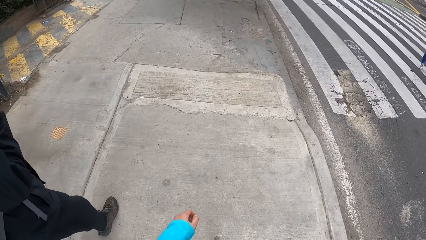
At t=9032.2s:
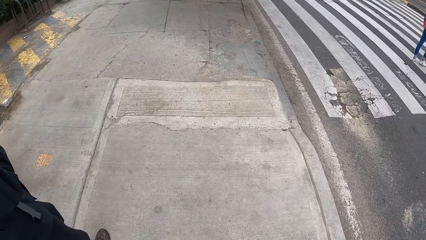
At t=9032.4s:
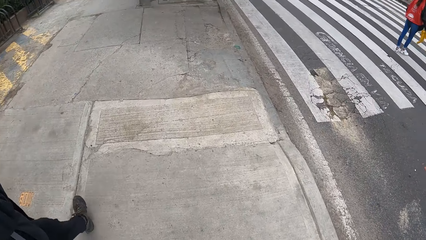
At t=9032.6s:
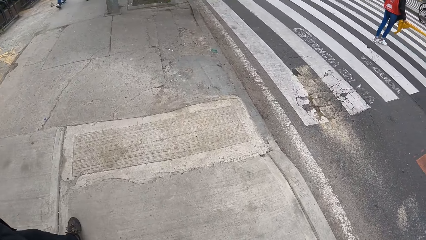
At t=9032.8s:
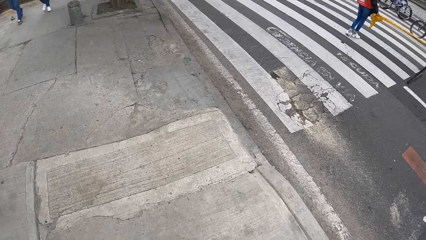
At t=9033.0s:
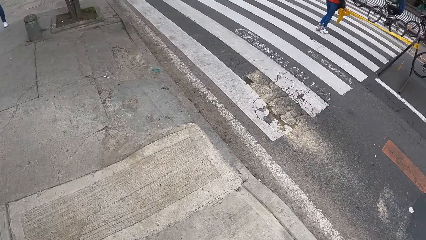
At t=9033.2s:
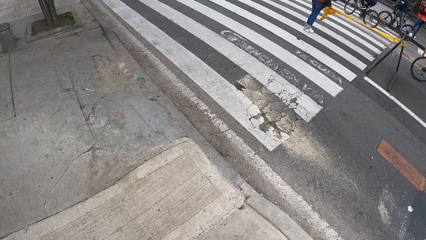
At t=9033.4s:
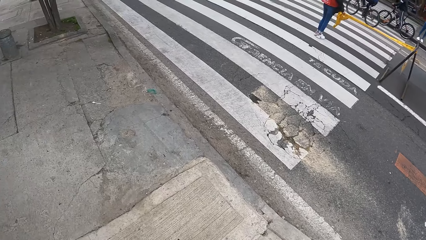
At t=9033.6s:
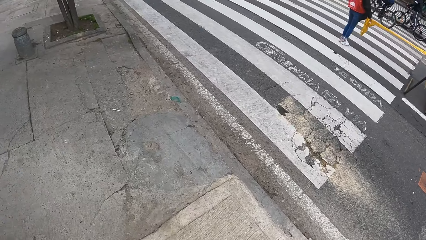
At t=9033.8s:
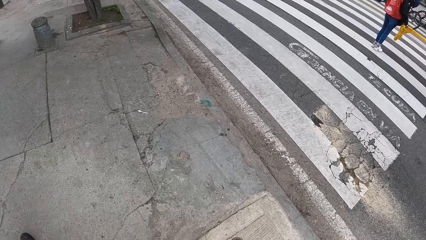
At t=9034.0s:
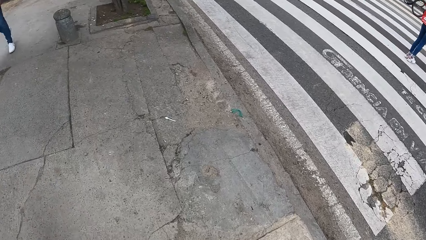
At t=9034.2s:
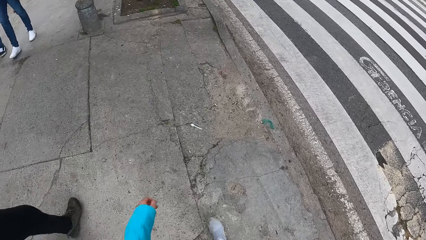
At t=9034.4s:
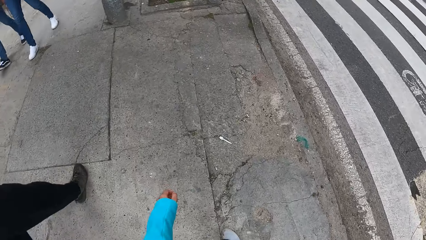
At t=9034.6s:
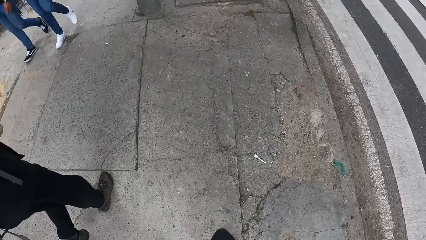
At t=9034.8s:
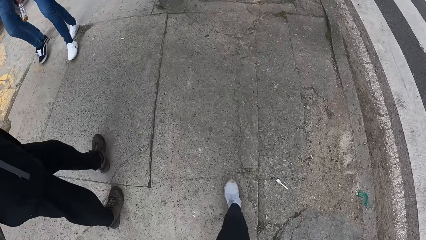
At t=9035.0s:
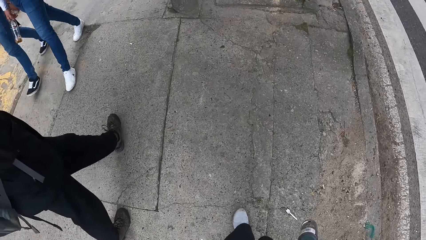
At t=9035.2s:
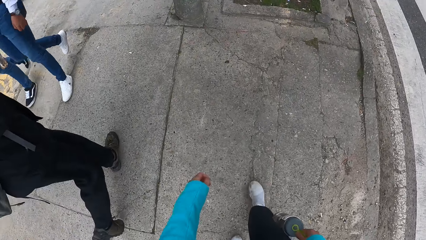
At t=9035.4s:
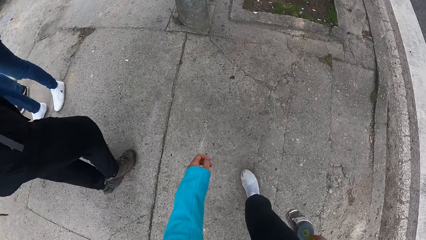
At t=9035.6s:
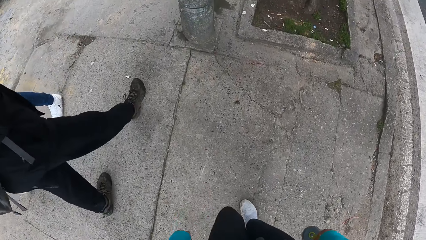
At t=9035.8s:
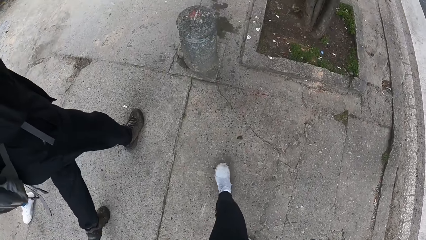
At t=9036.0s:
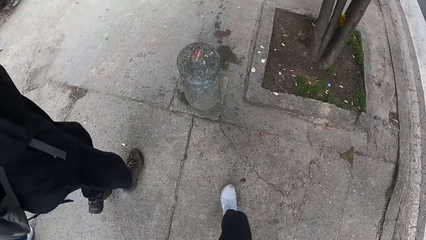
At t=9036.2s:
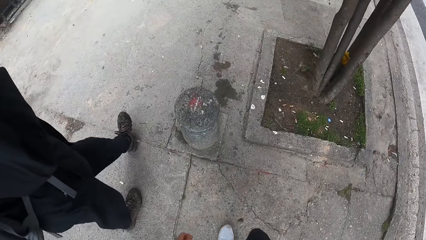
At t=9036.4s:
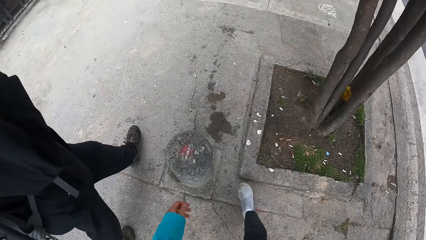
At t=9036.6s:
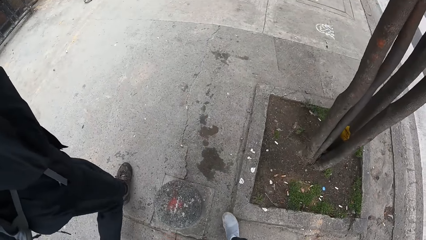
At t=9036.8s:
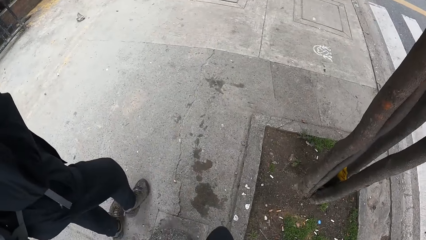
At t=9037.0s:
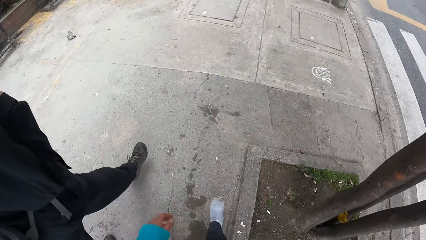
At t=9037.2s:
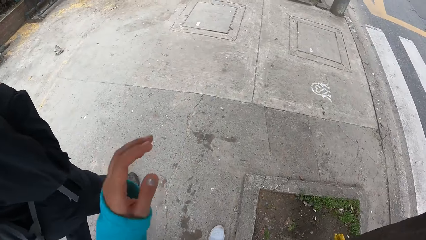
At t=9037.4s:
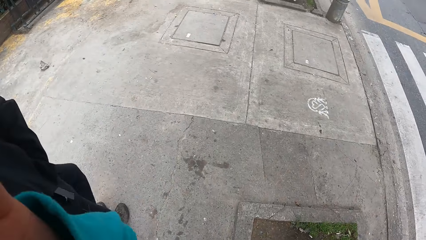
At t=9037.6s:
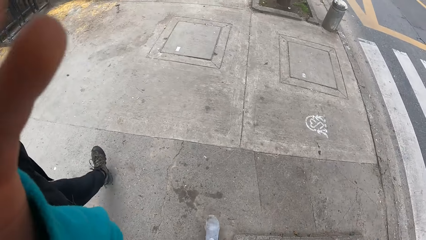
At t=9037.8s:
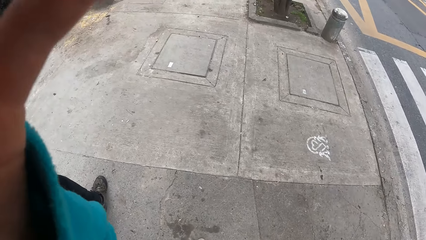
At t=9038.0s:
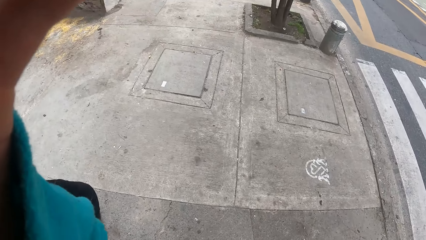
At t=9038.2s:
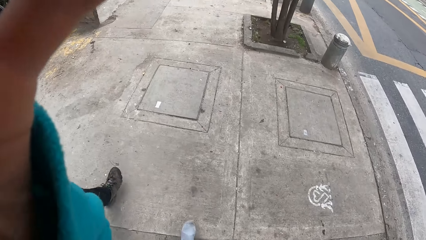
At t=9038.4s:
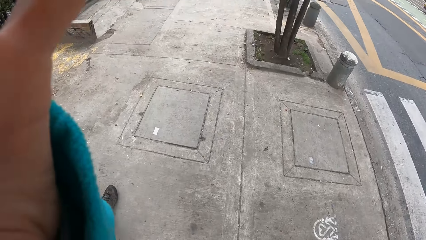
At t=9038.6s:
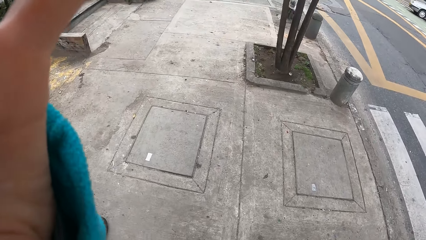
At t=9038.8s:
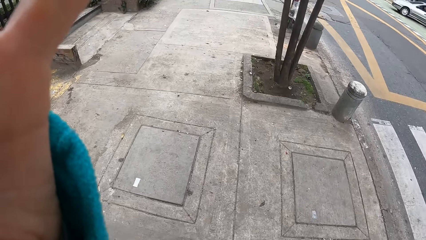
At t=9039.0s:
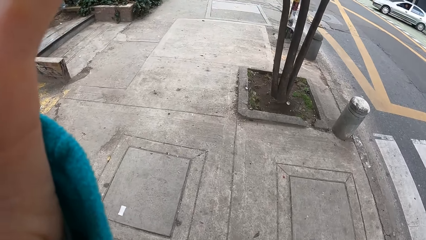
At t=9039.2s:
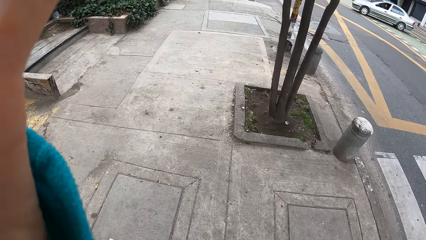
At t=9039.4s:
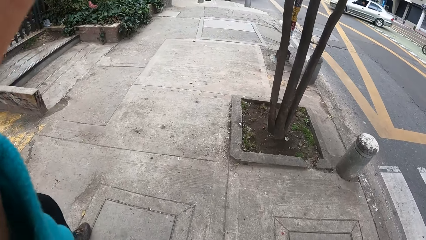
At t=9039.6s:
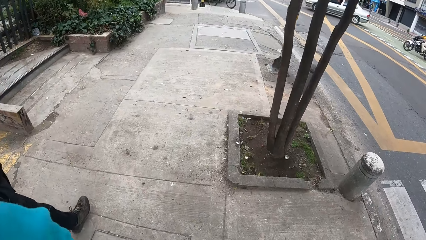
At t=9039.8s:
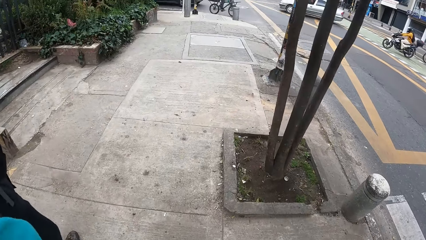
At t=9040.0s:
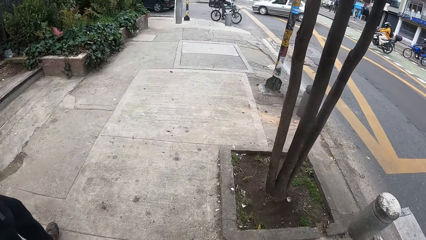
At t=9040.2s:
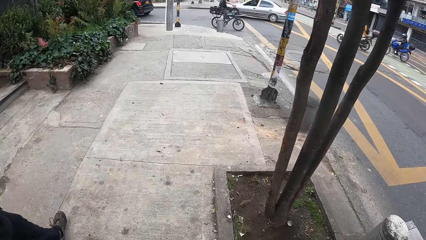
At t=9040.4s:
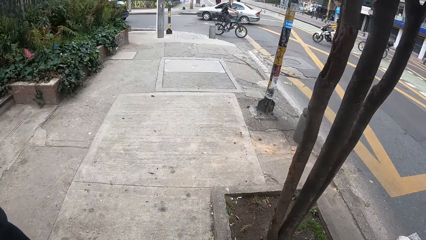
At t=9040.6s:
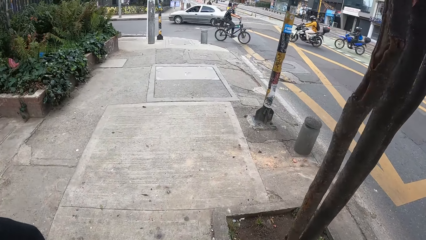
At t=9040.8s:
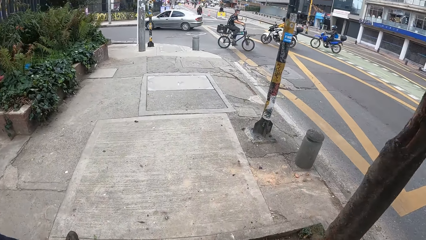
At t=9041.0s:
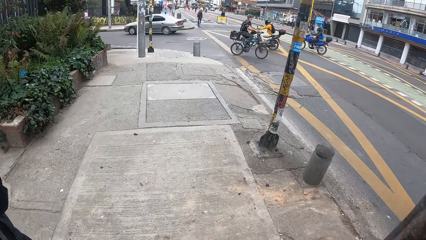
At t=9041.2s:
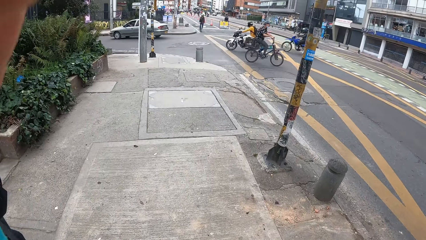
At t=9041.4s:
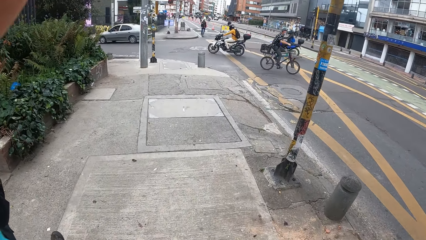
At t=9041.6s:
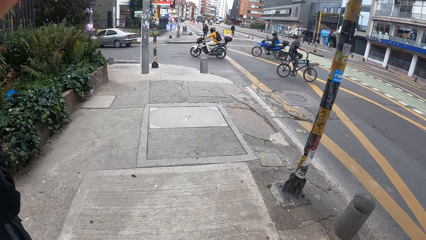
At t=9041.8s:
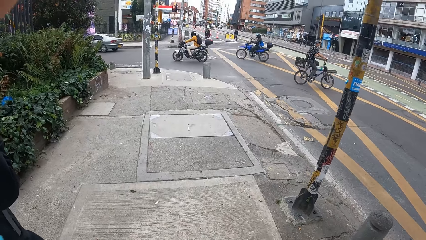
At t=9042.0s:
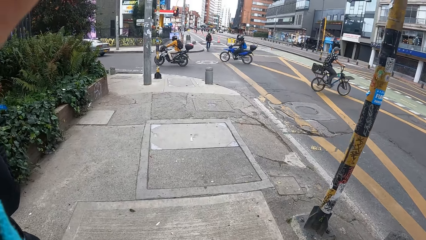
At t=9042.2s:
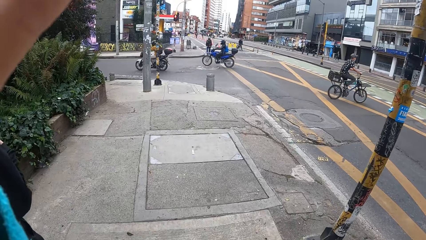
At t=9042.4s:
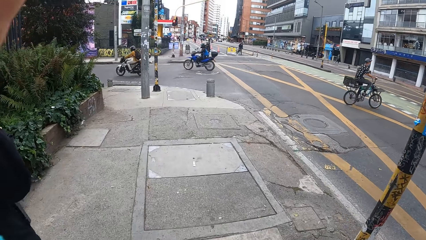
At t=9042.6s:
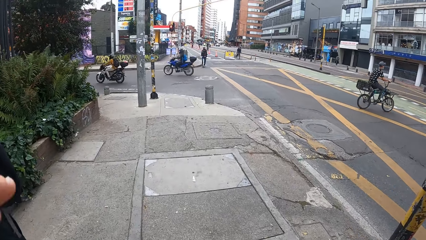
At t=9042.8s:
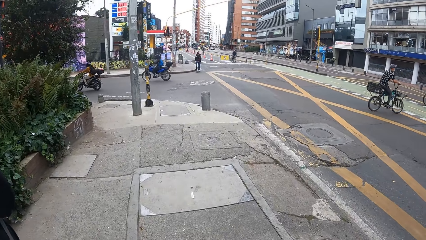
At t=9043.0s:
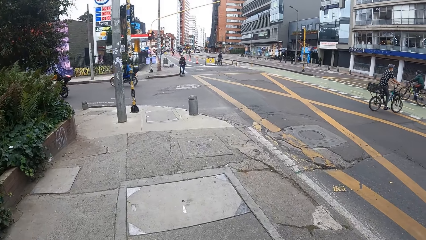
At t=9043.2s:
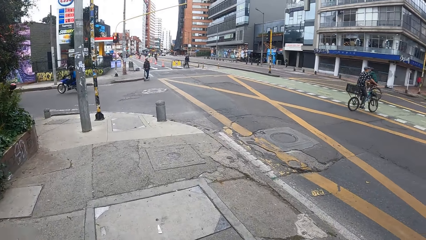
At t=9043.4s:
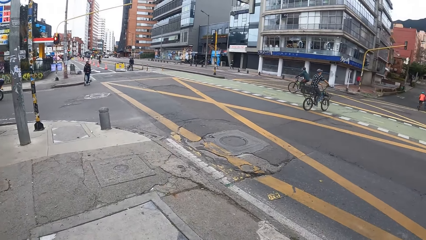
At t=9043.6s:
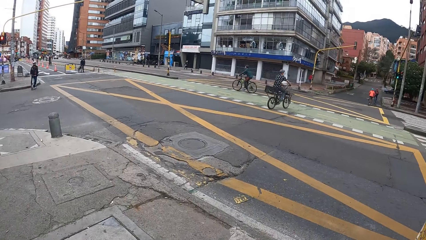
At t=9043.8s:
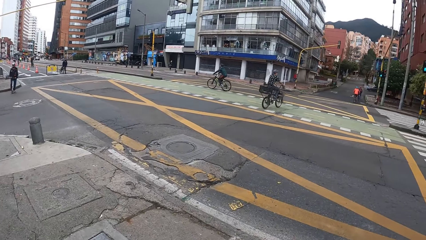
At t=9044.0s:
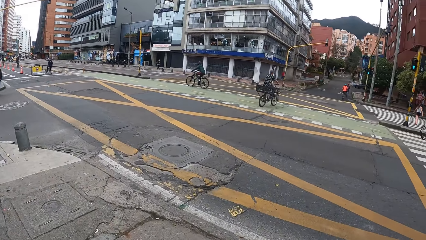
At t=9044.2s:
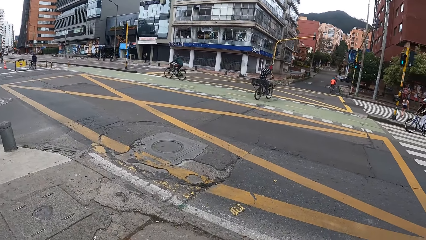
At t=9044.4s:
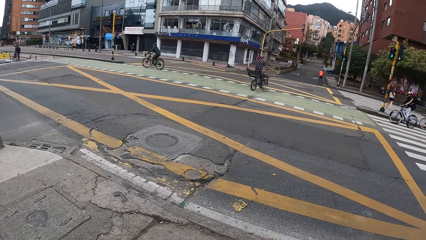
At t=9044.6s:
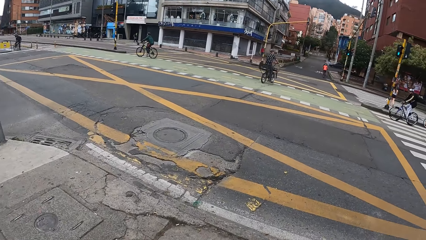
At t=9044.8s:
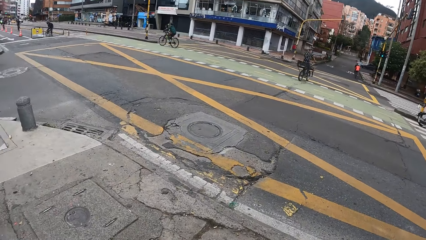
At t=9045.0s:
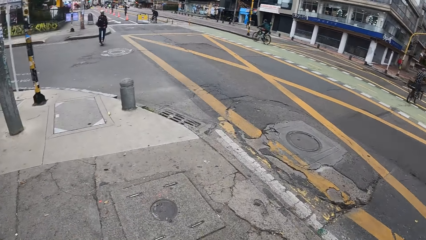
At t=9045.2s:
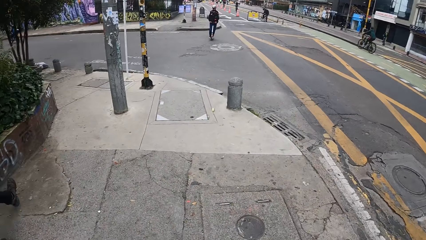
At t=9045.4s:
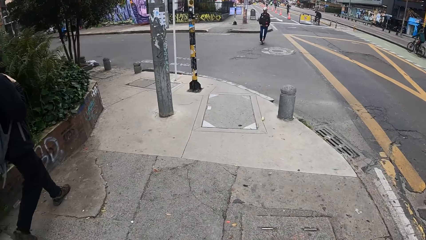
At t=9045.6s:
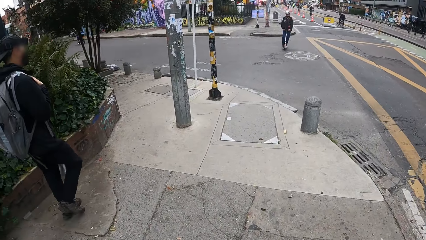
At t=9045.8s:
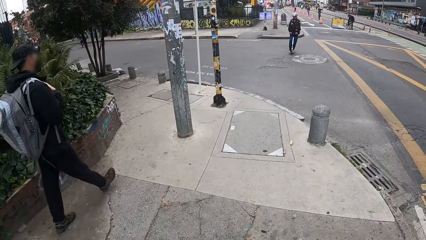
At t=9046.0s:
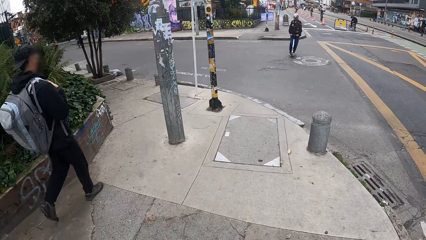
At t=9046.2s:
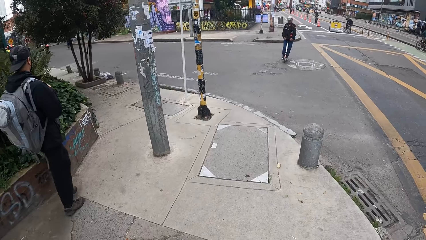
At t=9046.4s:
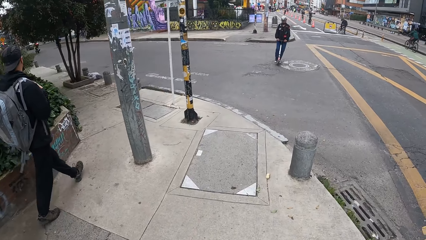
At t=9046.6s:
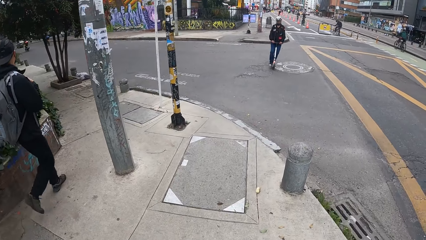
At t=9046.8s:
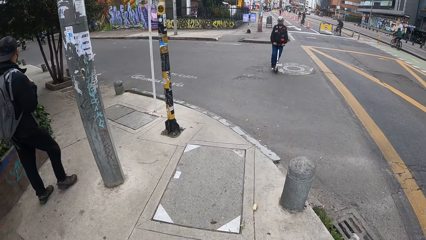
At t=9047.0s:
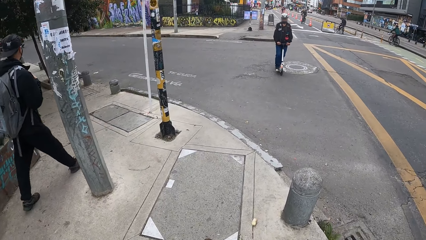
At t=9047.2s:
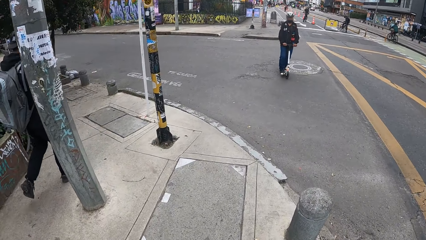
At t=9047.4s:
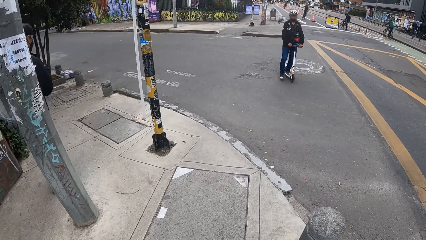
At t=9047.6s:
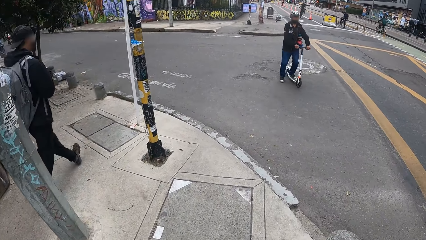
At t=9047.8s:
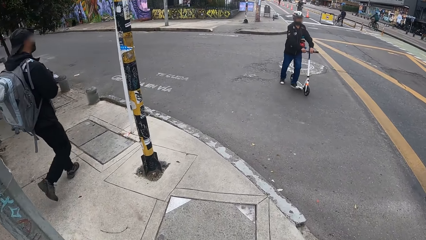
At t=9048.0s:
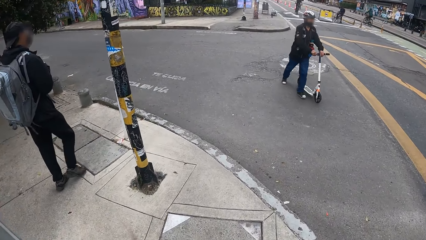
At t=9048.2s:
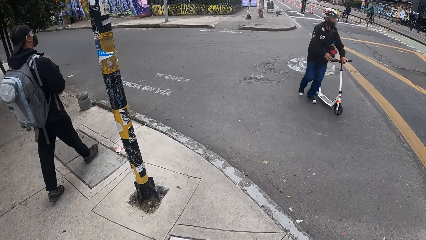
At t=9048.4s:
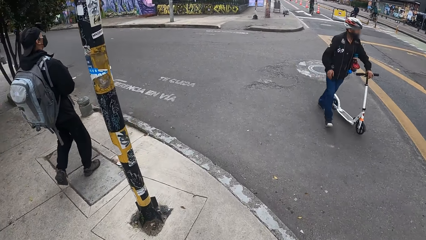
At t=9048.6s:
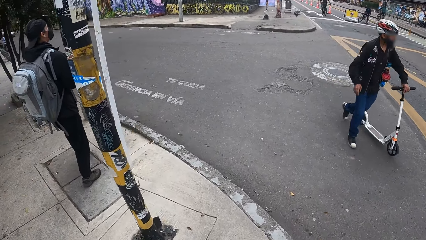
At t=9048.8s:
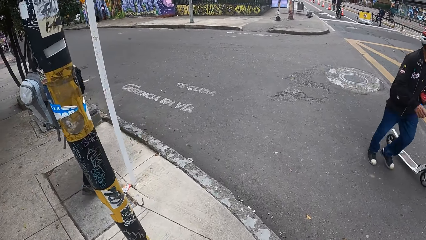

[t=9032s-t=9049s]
The camera wearer moves her left hand towards her head. She touches the camera. She lowers her left hand.
